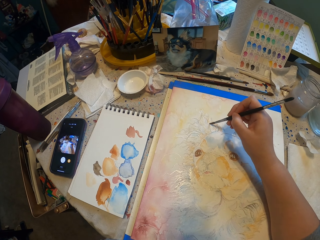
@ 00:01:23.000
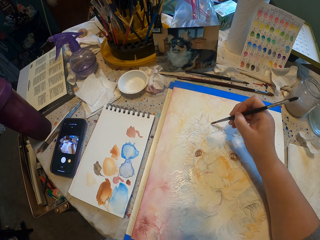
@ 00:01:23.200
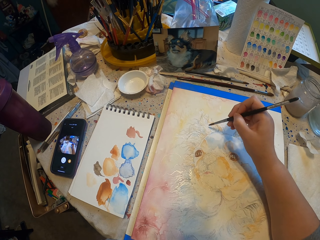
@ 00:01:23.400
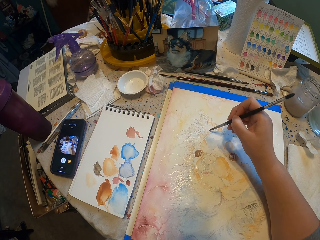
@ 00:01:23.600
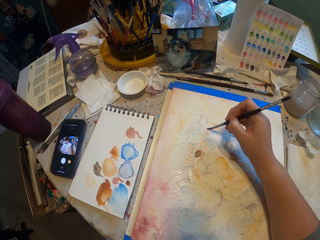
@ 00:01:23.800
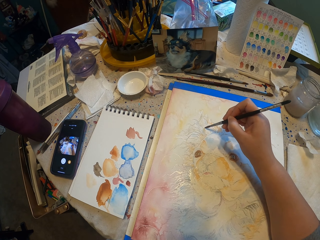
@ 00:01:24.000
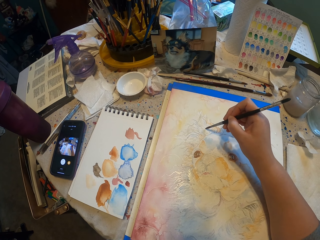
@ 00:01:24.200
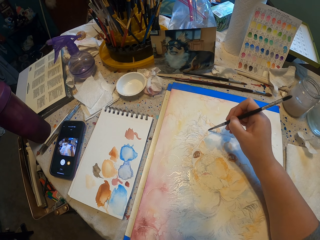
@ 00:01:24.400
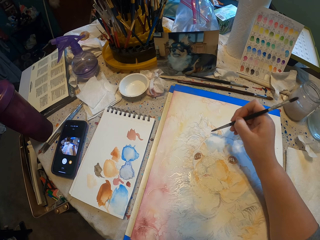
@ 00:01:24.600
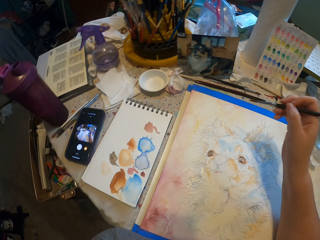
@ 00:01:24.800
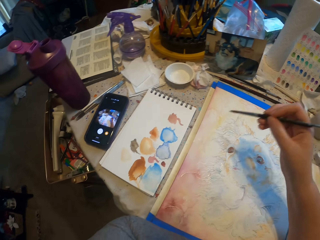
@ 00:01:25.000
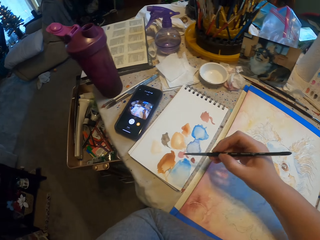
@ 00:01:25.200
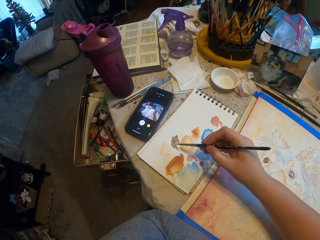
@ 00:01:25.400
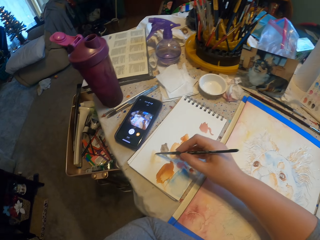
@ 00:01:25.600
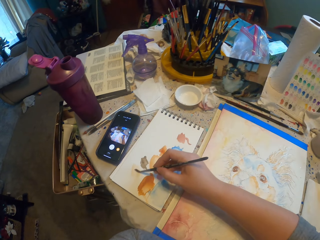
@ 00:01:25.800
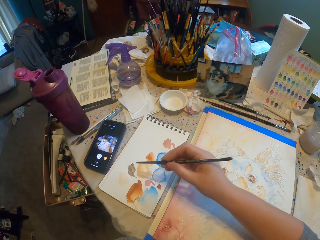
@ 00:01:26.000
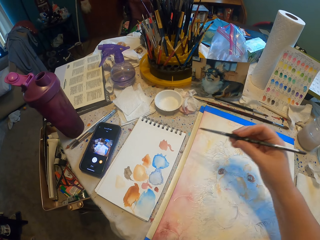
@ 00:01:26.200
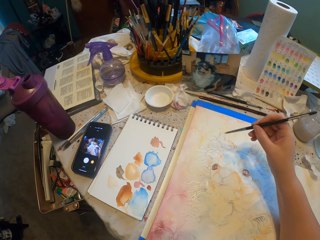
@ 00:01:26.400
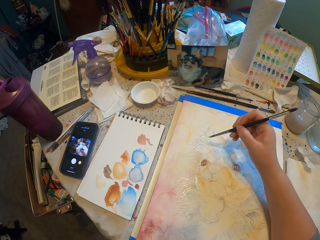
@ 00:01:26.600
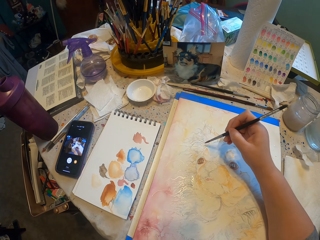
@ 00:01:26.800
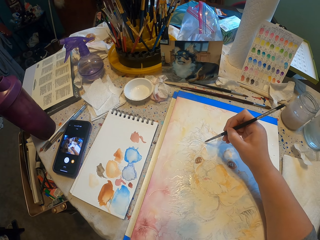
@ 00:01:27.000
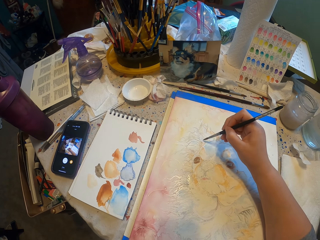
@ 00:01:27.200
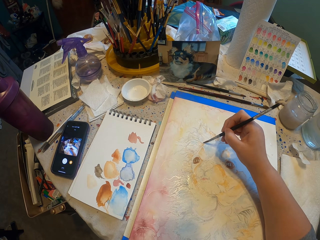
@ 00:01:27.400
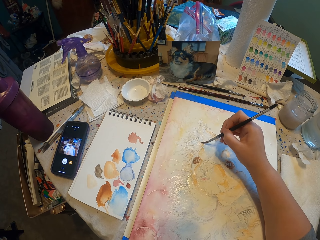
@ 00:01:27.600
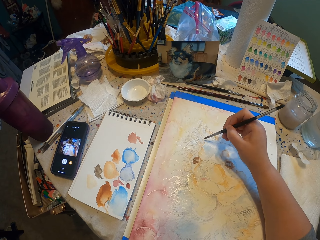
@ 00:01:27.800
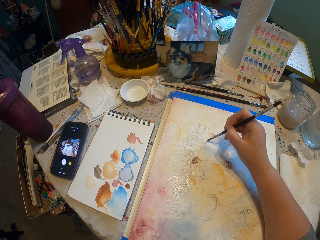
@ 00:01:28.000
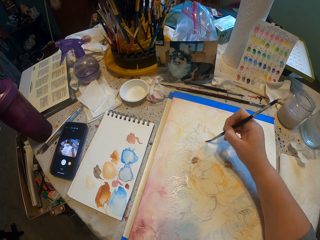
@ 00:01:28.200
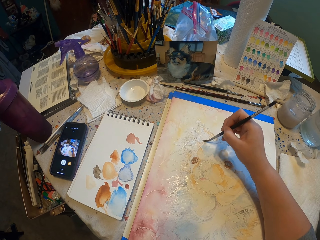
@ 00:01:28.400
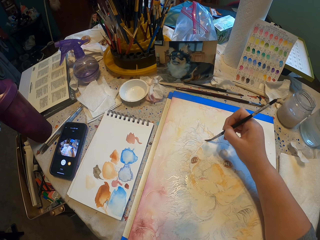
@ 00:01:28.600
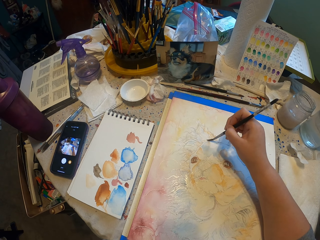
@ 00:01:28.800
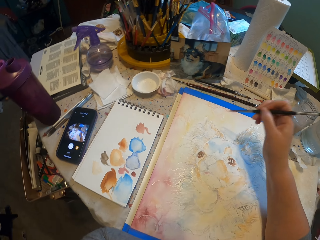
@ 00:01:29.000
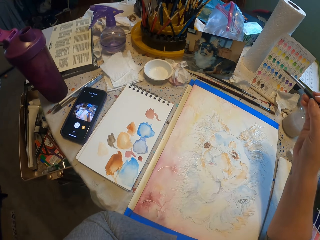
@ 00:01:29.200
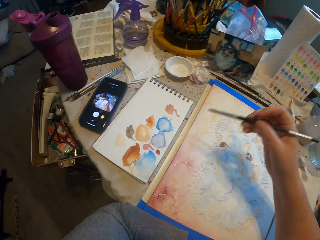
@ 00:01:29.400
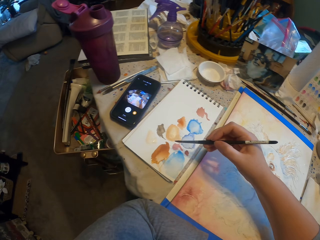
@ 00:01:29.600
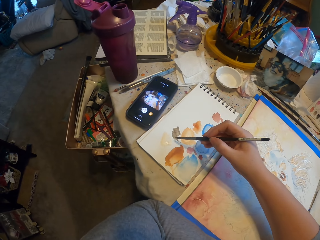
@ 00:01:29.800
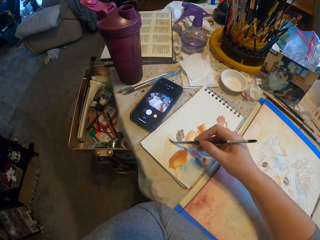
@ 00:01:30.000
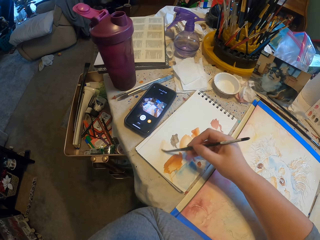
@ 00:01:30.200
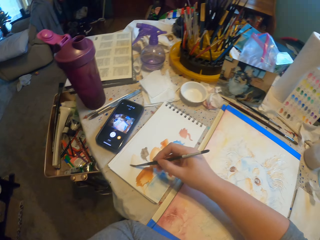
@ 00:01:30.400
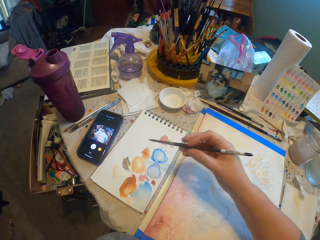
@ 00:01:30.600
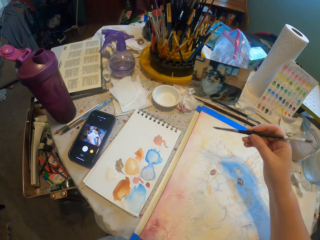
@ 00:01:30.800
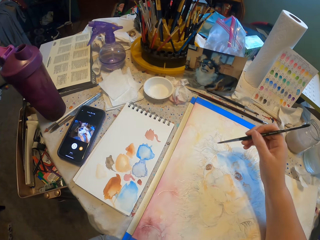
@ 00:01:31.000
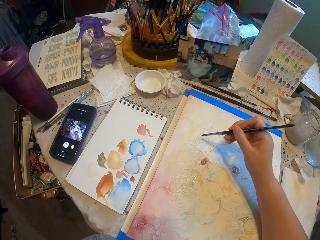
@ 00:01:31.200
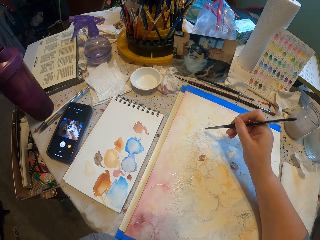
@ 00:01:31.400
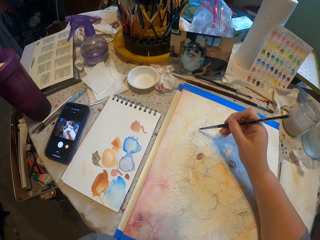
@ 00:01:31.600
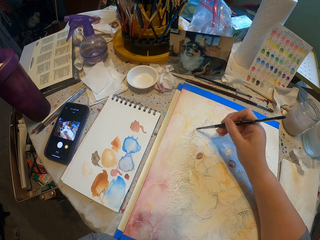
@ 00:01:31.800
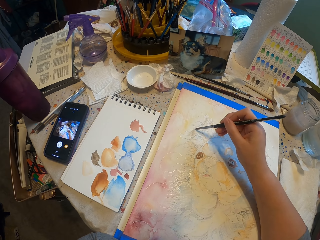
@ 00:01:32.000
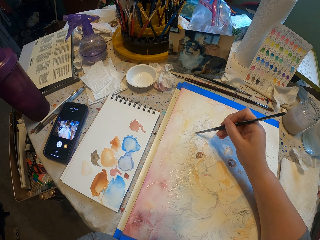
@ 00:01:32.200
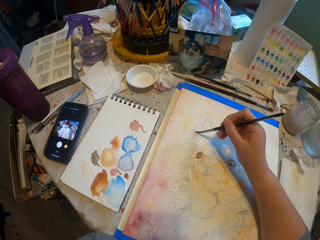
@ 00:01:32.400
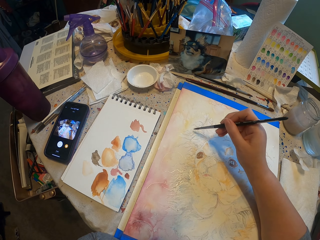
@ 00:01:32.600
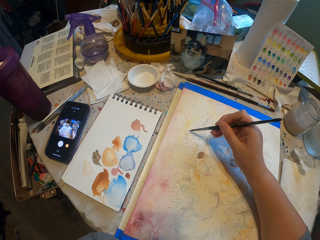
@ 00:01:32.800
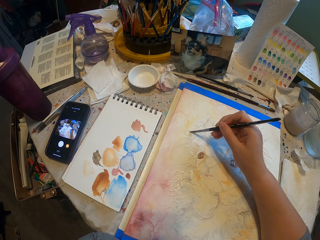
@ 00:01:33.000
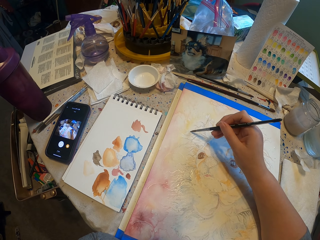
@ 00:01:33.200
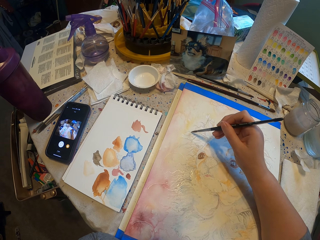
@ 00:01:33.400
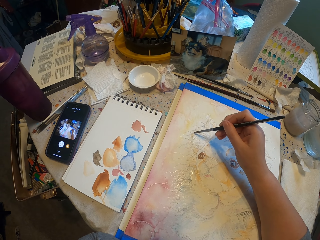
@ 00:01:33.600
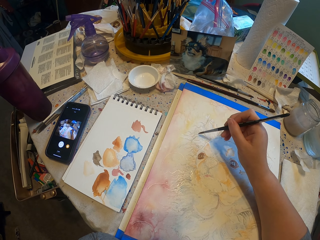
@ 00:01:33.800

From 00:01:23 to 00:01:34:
The camera wearer paints on the paper. They pick the color with a brush. They rub the brush on a paper. They paint on the paper. They rub the brush on the paper.

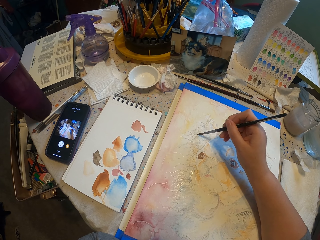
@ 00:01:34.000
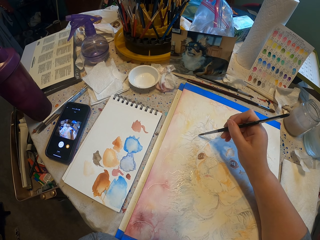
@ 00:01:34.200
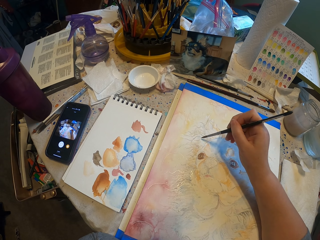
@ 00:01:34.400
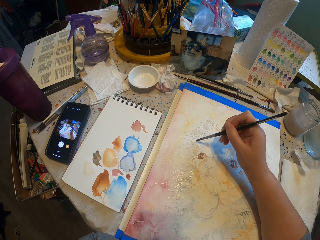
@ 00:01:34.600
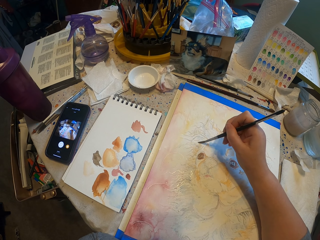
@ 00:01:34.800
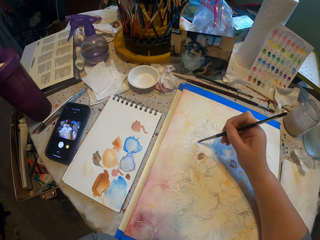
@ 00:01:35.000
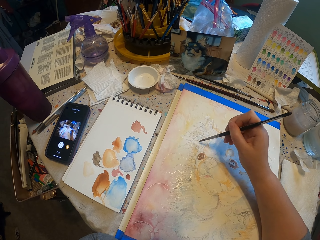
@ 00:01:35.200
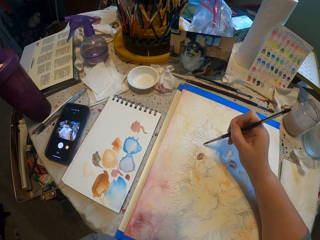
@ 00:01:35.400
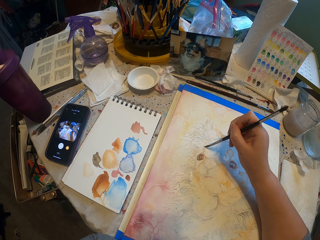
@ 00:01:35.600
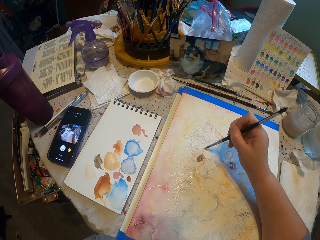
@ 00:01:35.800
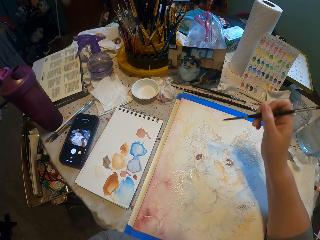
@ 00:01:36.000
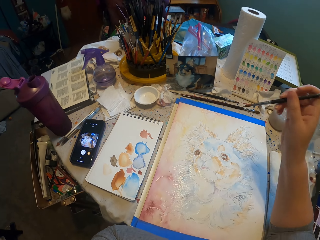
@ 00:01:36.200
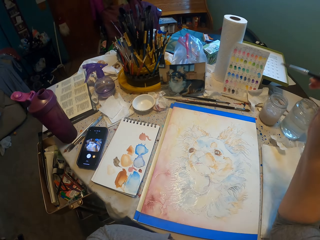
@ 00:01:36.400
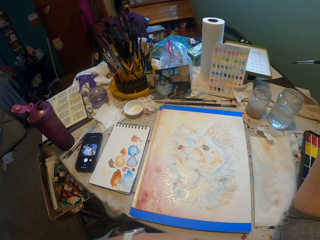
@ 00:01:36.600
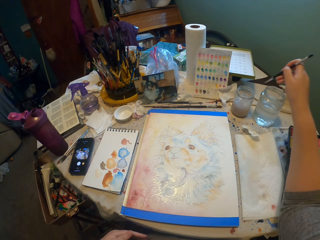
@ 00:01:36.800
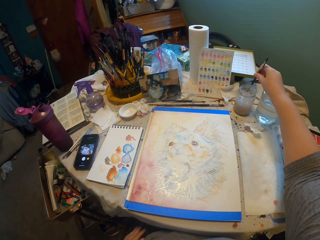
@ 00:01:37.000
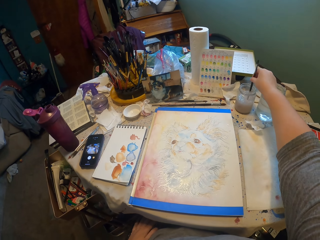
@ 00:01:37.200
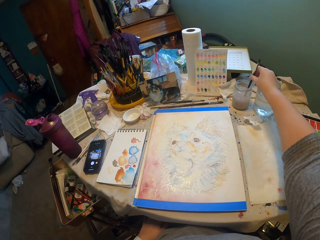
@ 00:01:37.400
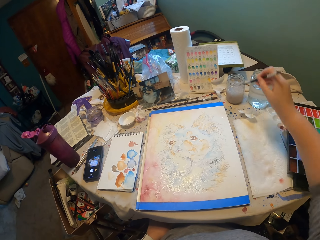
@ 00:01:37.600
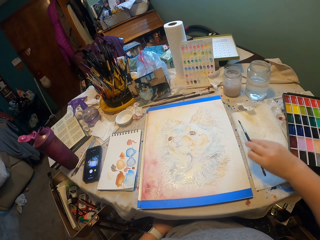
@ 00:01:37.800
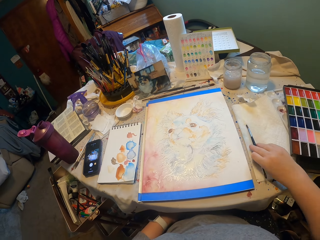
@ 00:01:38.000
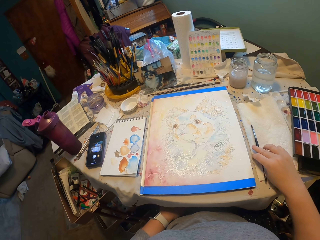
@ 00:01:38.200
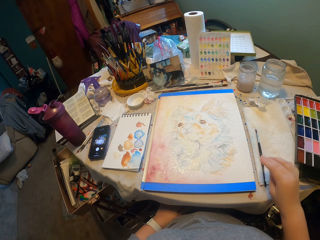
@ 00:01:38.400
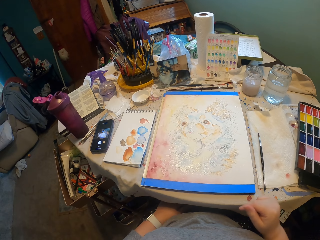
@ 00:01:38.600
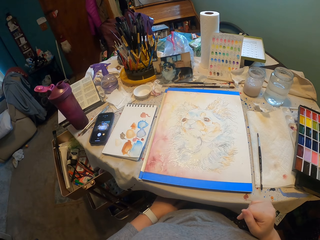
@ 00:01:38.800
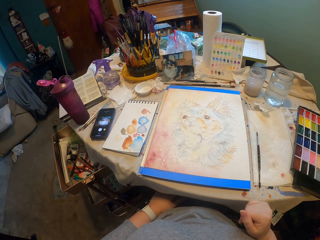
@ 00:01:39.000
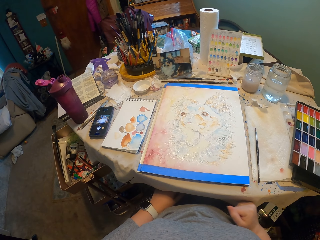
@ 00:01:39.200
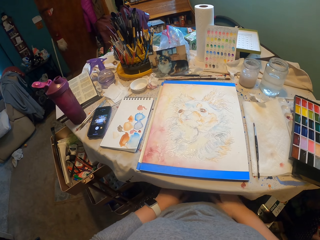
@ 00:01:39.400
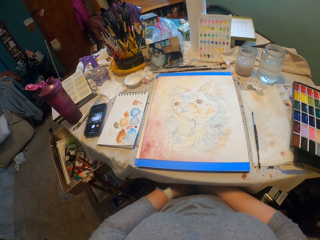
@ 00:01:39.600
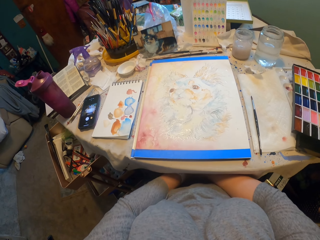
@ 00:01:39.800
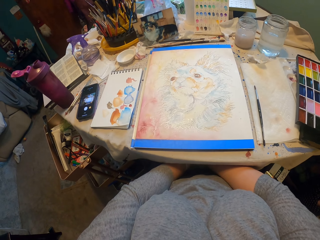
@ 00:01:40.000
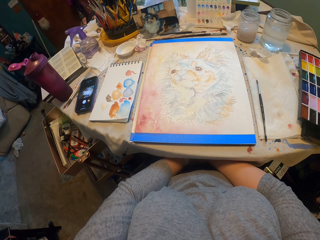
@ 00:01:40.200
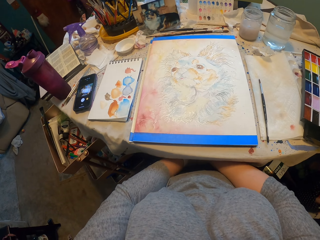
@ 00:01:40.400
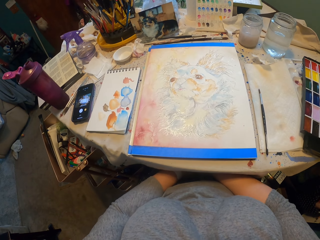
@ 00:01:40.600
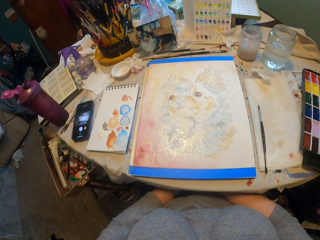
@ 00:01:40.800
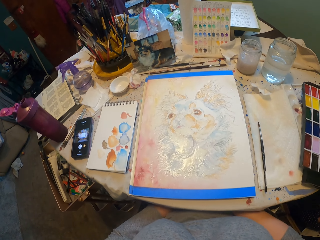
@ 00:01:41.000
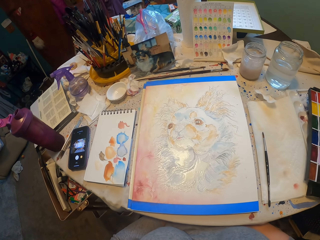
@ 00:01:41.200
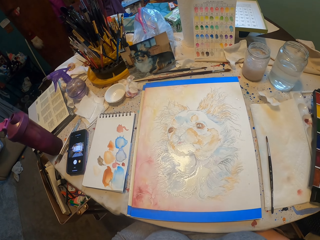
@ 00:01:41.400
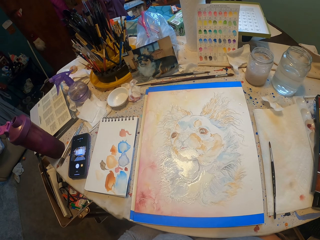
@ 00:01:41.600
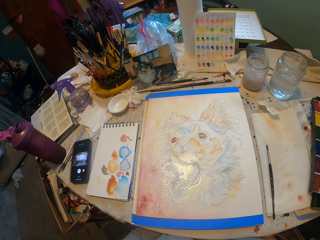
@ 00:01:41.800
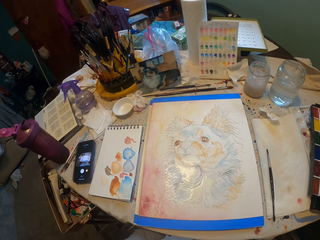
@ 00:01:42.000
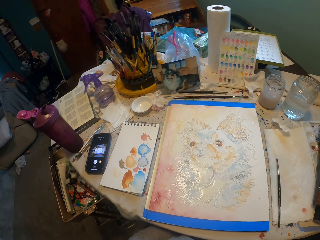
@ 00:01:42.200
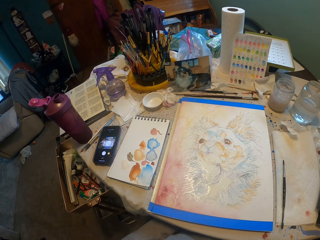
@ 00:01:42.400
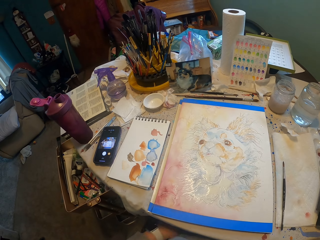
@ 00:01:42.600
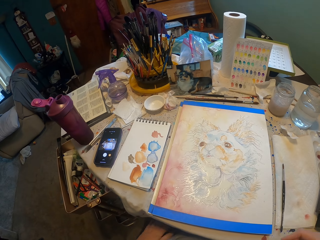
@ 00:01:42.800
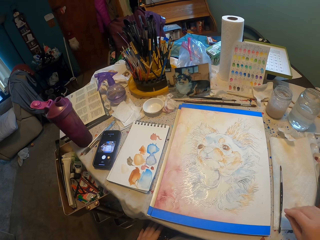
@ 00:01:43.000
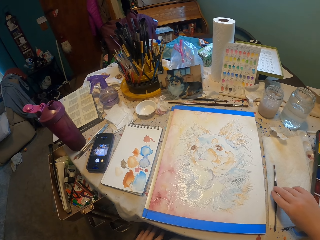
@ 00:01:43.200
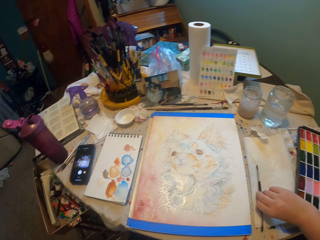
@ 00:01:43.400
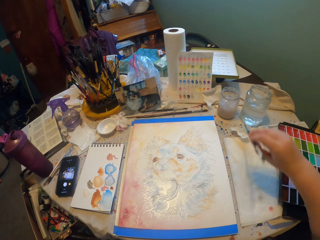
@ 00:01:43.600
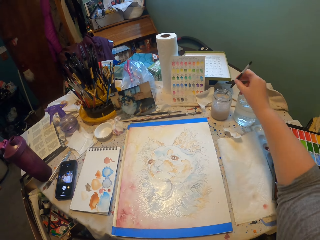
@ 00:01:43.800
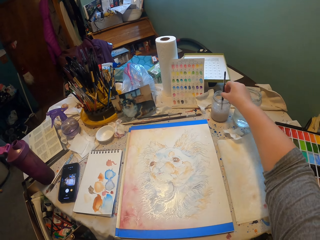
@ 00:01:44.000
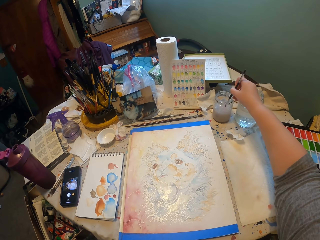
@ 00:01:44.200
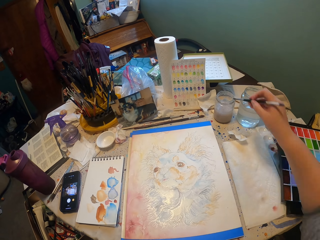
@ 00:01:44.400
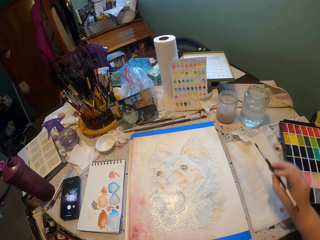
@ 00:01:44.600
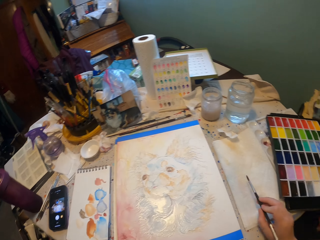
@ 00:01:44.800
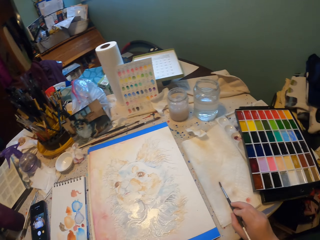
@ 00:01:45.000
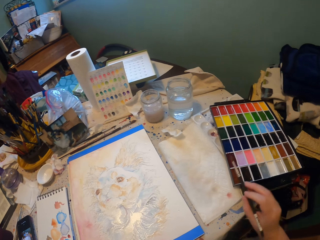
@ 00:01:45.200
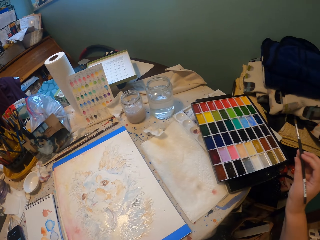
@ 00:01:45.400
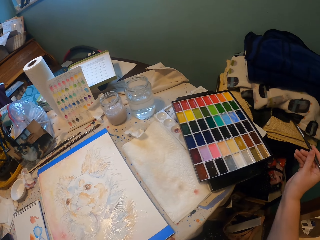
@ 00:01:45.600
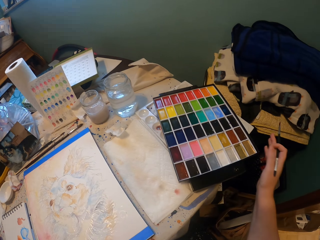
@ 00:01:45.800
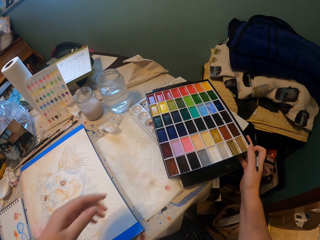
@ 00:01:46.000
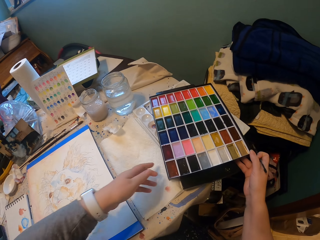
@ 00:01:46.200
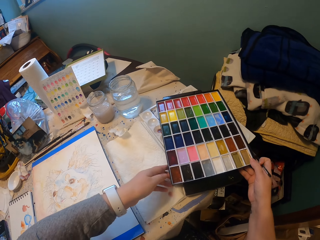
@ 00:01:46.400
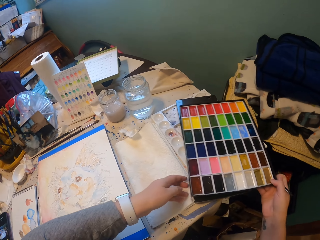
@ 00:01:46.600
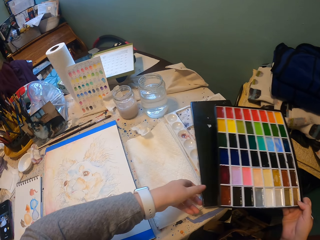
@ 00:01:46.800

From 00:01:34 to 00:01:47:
The camera wearer paints on the paper. They dip the painting brush in water. They put the brush down. They look on the painting. They take the painting brush, dip the painting brush in water, and pick the color from the palette.
